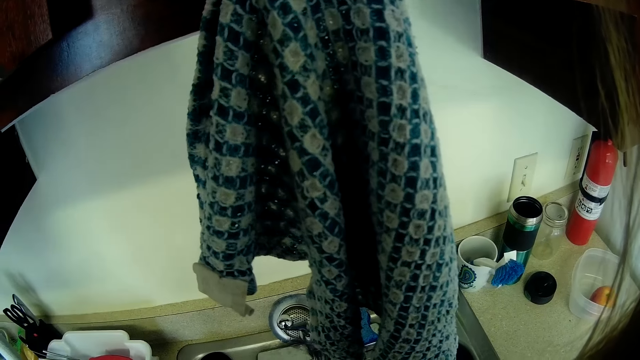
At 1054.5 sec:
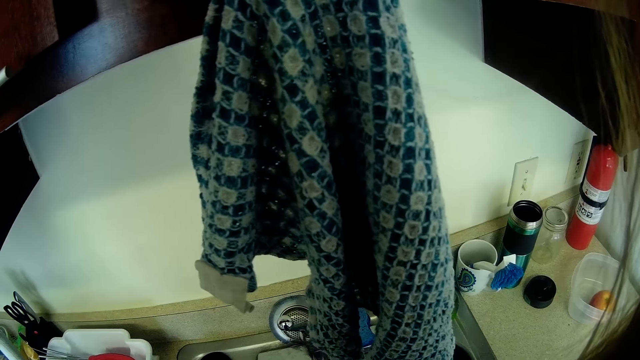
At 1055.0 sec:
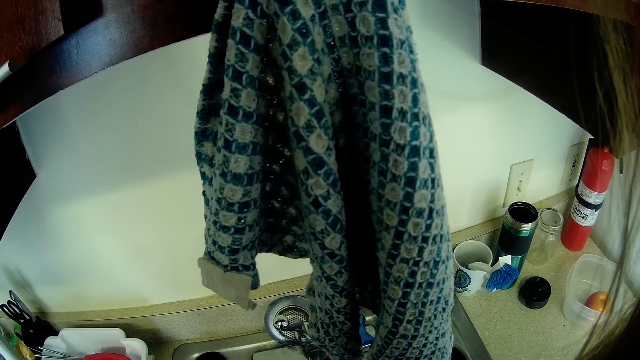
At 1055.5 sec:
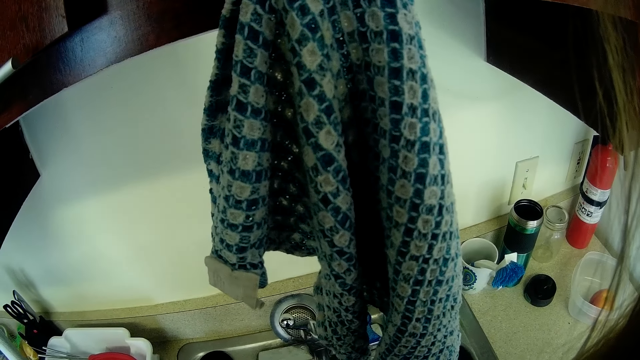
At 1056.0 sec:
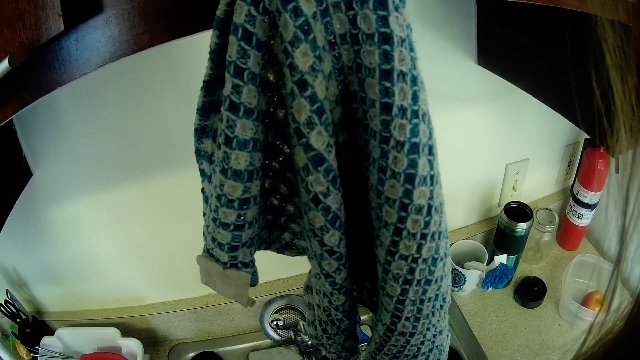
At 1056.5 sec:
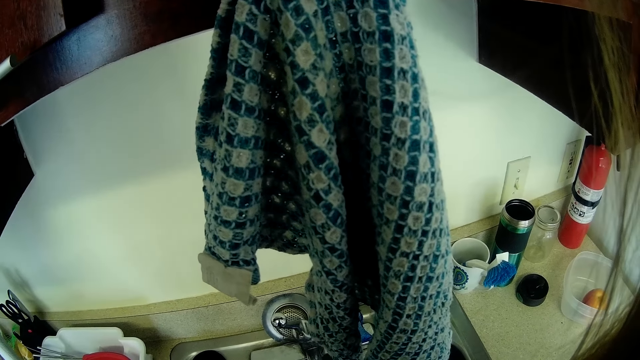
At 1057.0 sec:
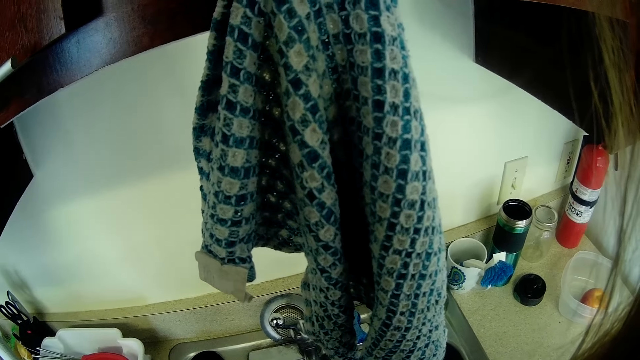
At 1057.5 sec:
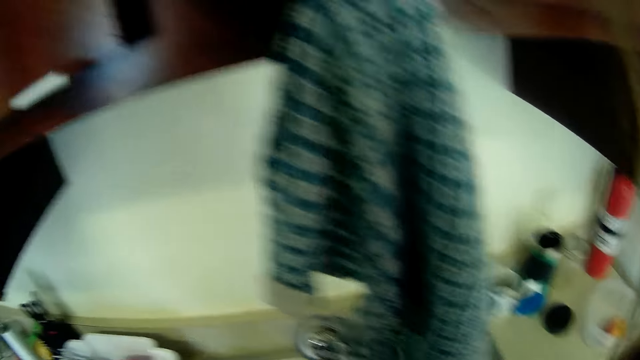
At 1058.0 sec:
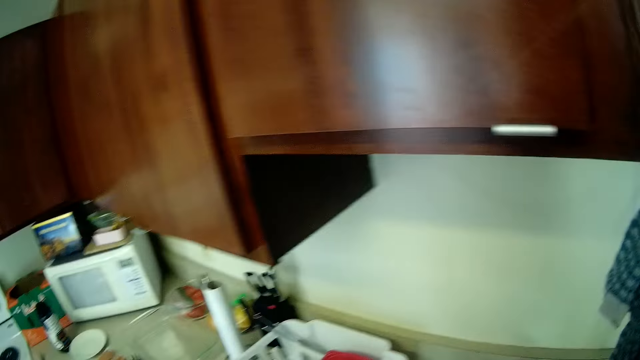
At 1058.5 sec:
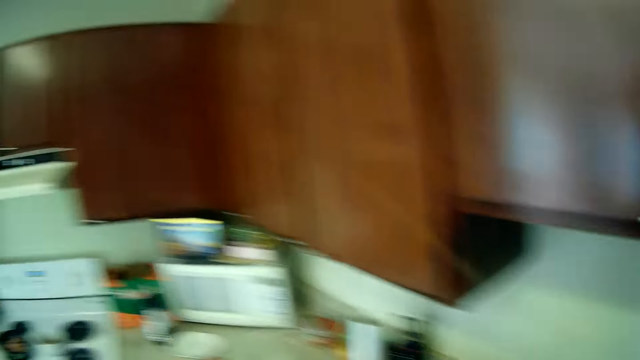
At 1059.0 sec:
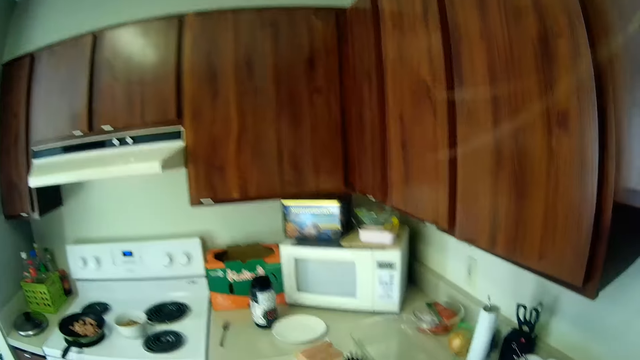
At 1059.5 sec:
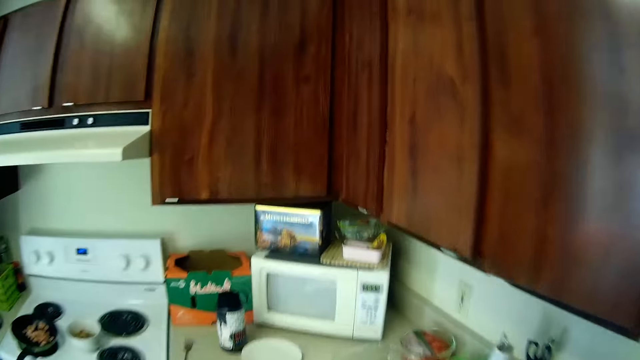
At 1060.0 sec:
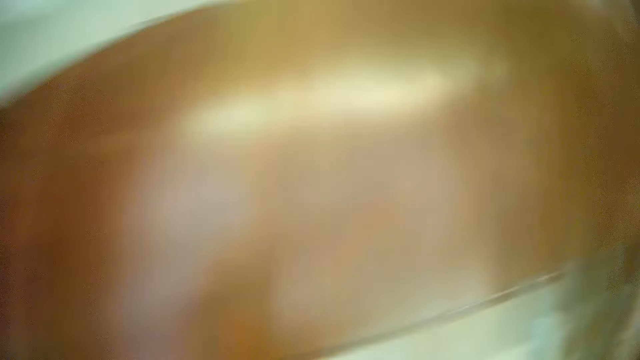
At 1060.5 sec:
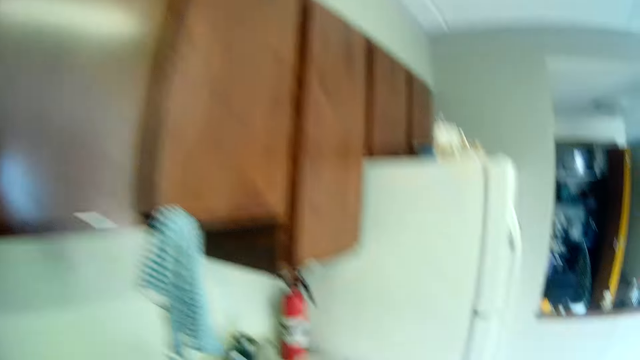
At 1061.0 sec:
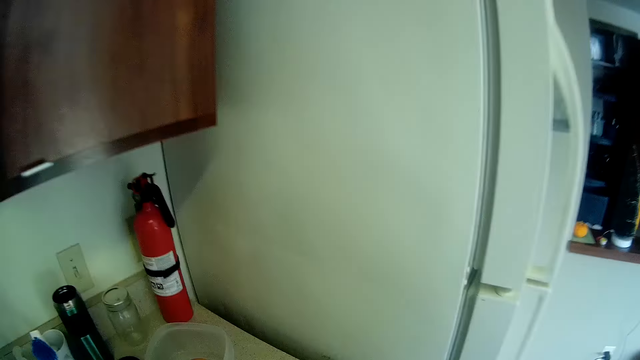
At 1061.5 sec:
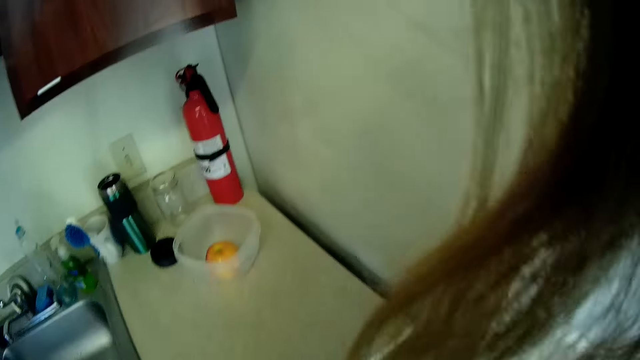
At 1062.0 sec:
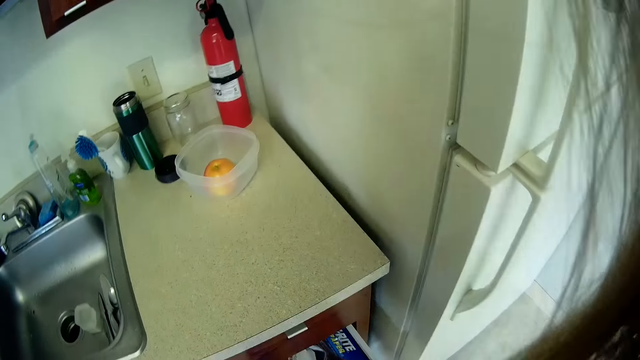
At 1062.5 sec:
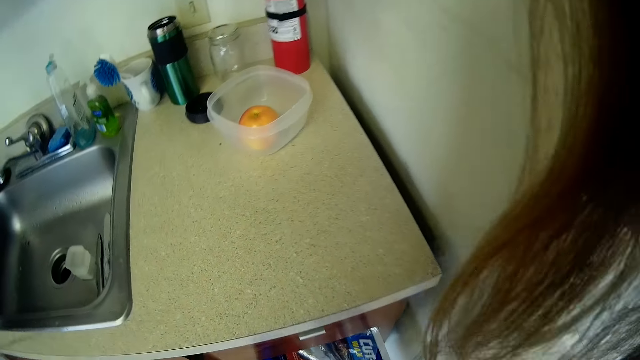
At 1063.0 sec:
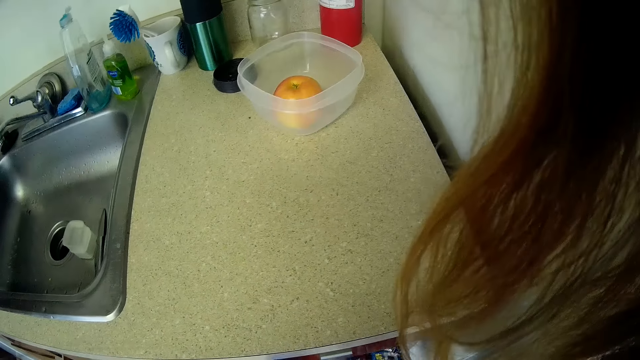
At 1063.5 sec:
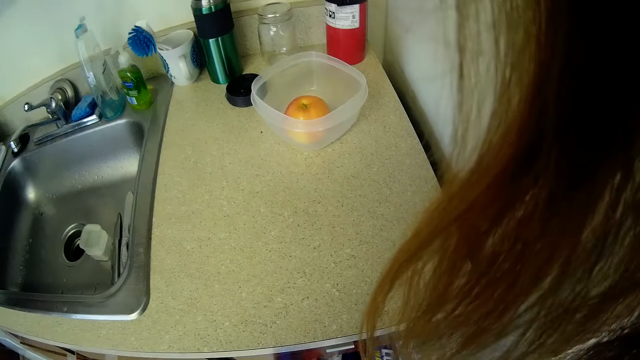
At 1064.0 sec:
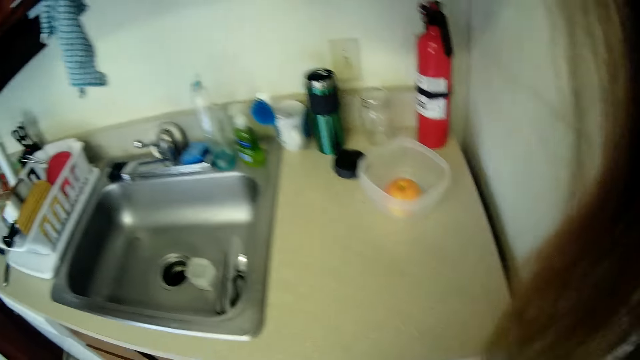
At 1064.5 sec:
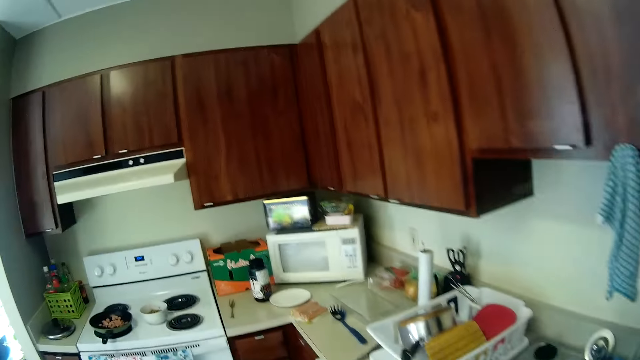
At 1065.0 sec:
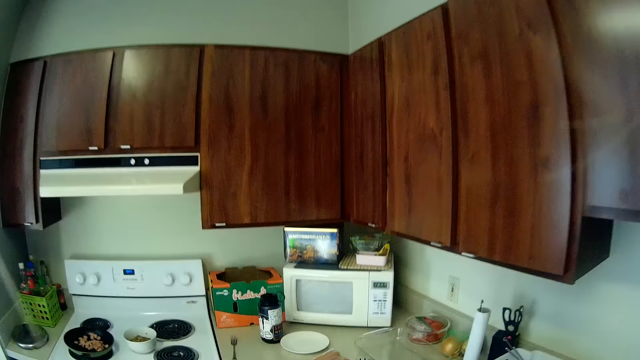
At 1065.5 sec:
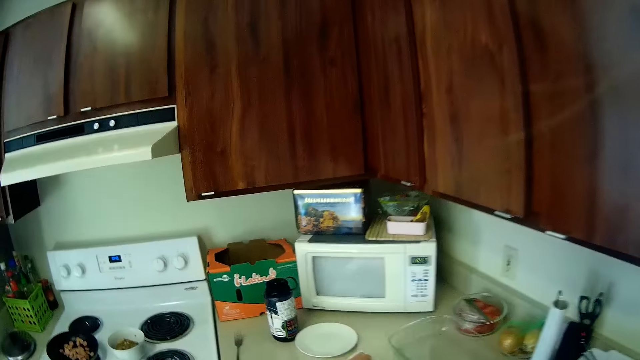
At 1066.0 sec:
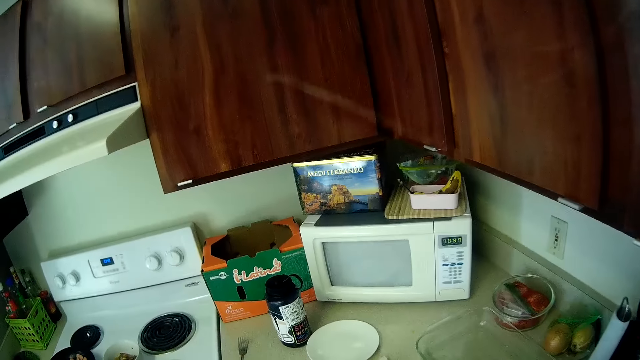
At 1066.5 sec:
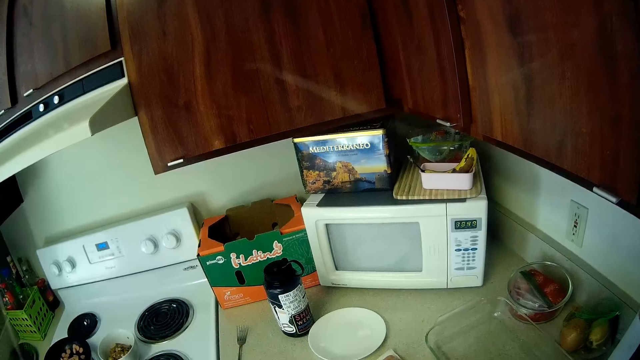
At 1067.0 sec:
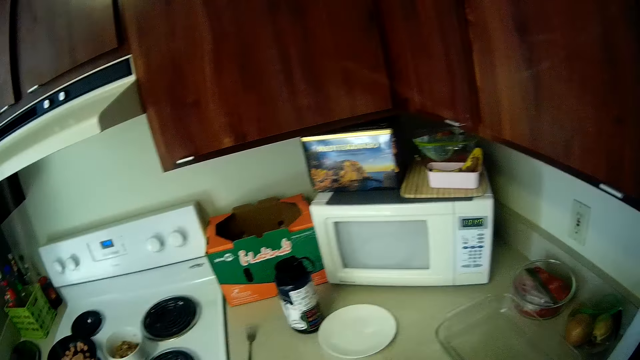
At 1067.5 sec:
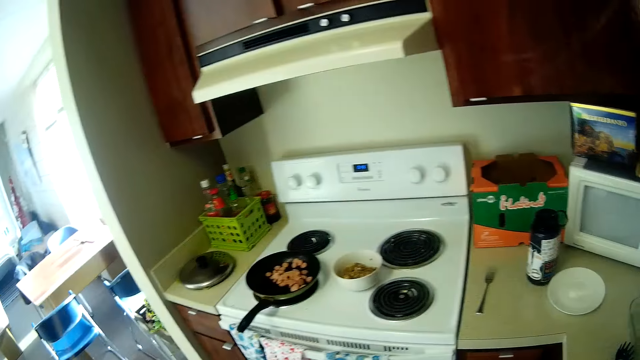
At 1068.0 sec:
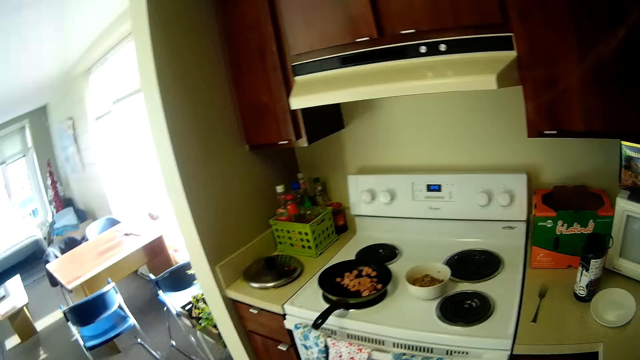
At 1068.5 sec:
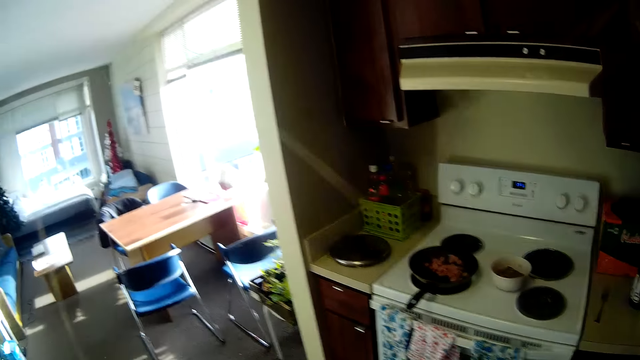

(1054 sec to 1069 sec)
The camera wearer turns around the sink. They move from the sink to a kitchen drawer, open the kitchen drawer, and move around in the kitchen to a refrigerator.

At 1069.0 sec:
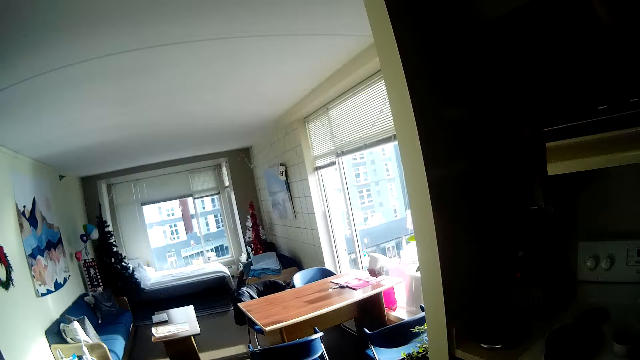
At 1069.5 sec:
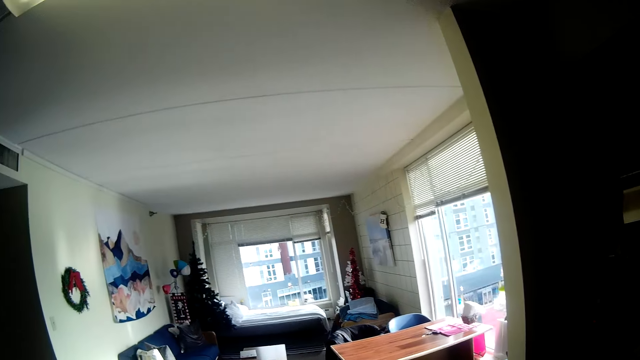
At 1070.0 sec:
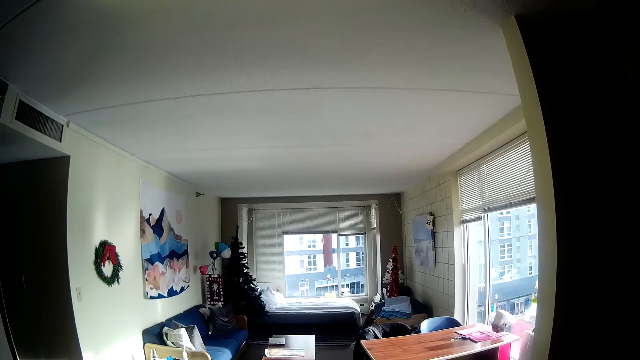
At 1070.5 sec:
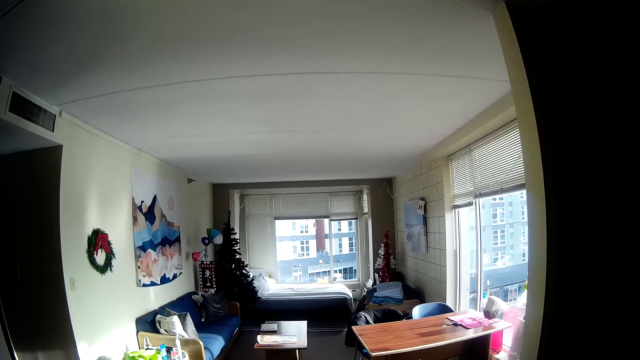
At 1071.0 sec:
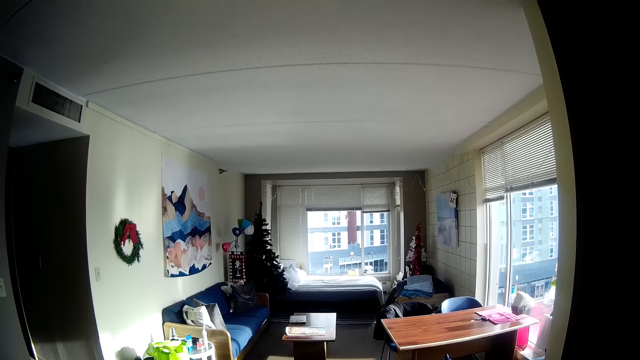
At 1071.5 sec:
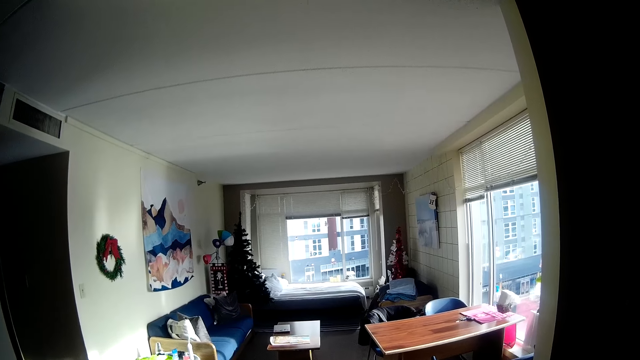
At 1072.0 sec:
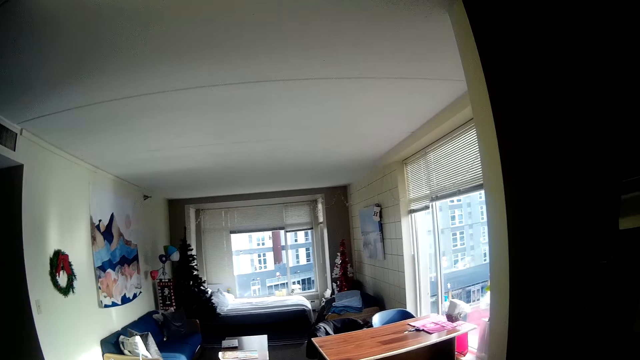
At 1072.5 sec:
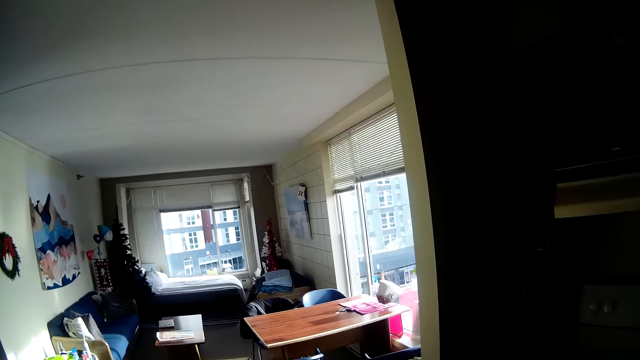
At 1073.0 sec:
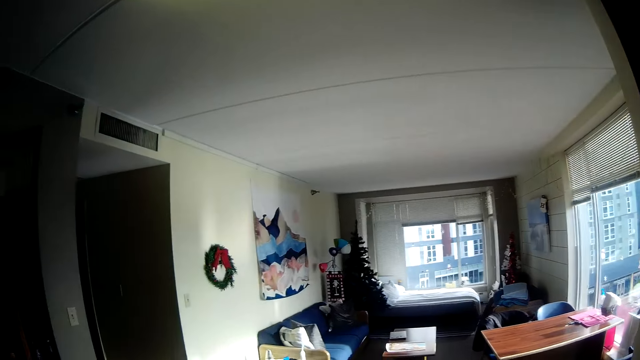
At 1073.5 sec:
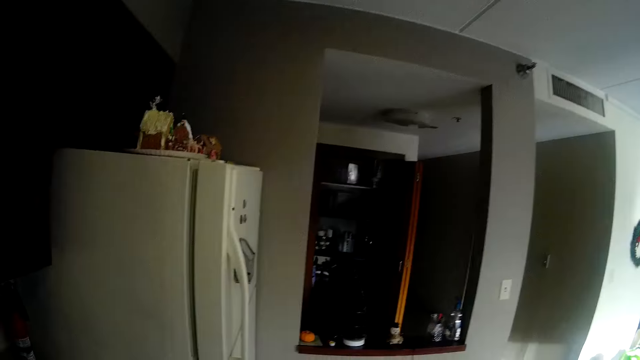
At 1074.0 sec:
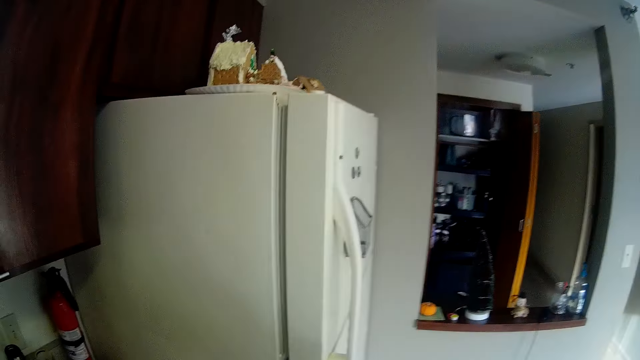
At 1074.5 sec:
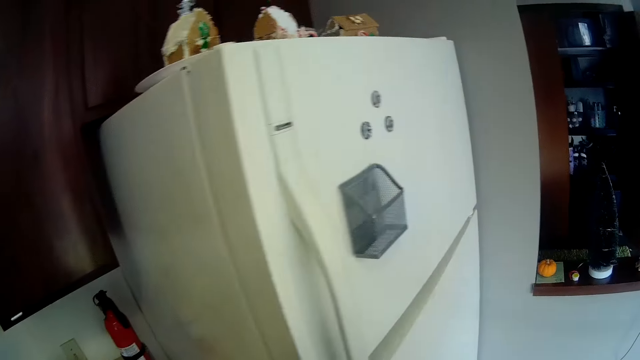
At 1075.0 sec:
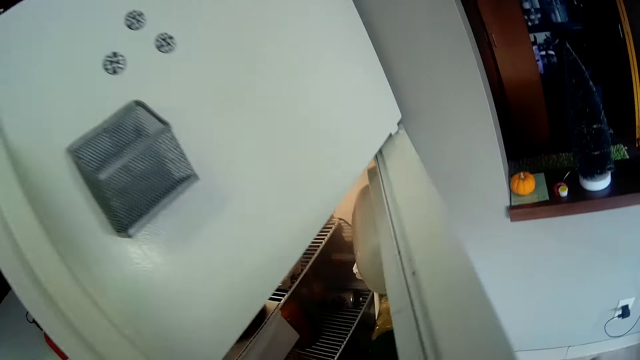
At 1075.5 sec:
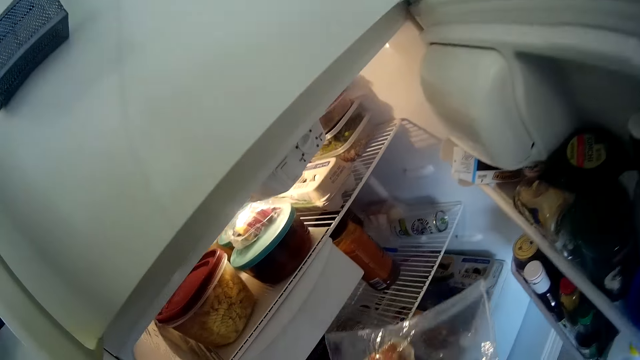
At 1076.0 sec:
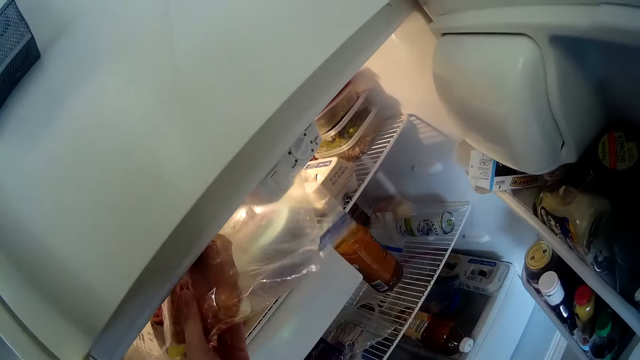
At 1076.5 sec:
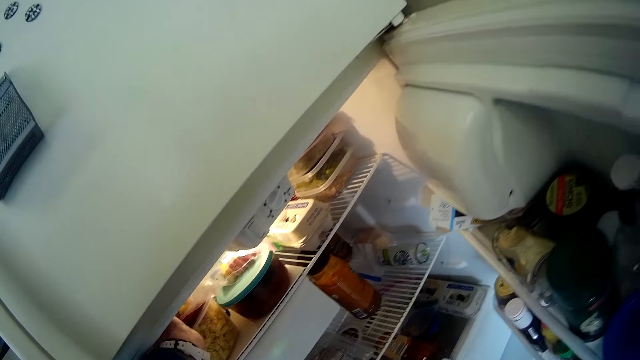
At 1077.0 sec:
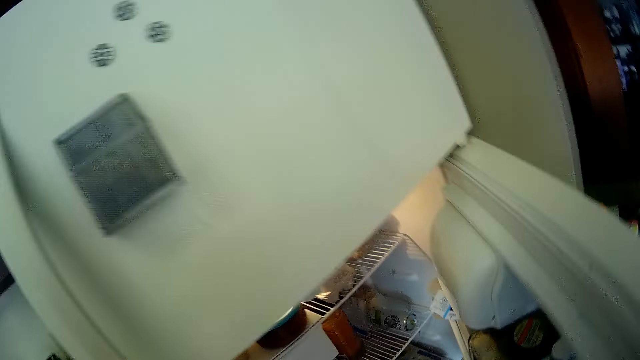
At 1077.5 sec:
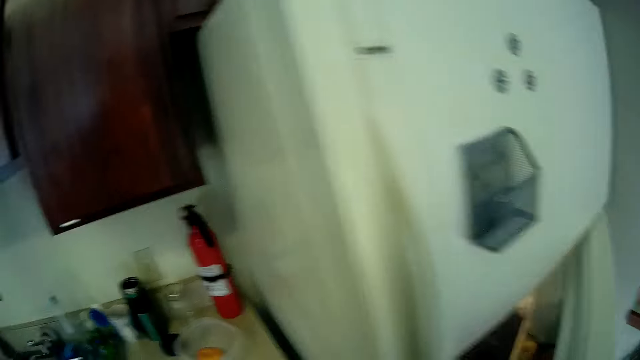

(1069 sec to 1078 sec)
The camera wearer turns to the fridge. They open the fridge door, put a bag of food into the refrigerator, and close the refrigerator.
